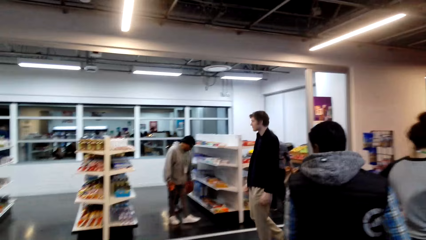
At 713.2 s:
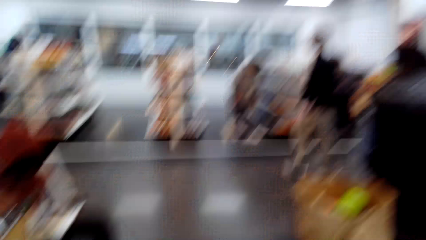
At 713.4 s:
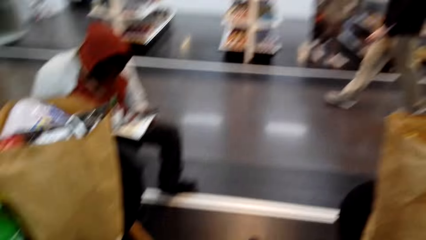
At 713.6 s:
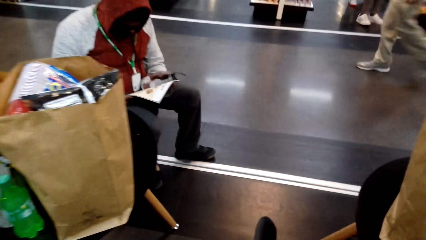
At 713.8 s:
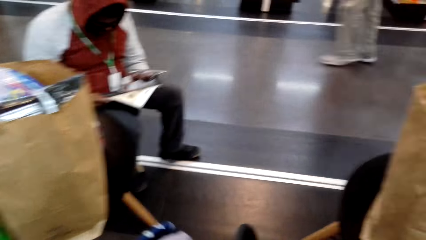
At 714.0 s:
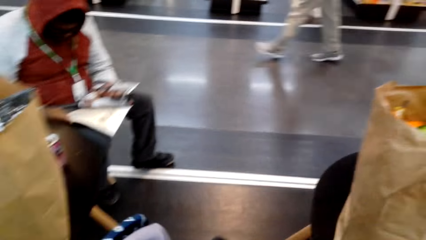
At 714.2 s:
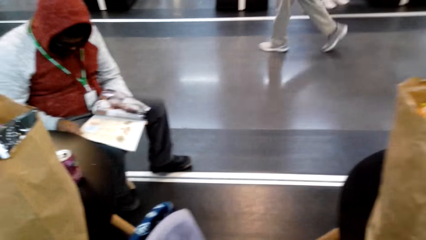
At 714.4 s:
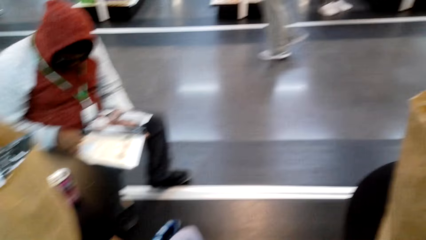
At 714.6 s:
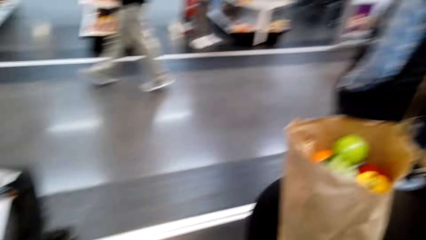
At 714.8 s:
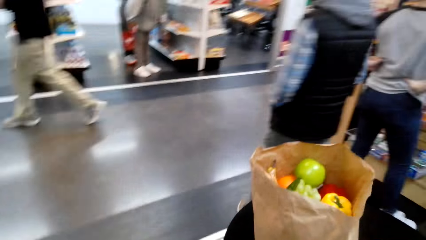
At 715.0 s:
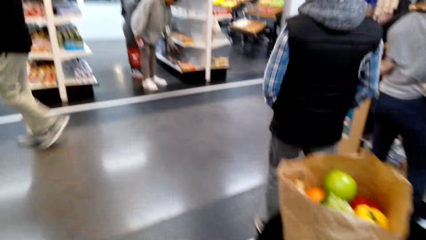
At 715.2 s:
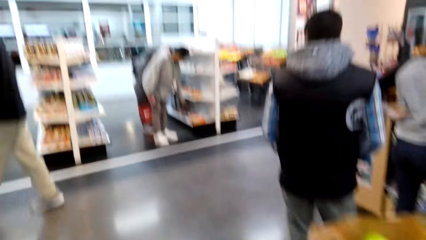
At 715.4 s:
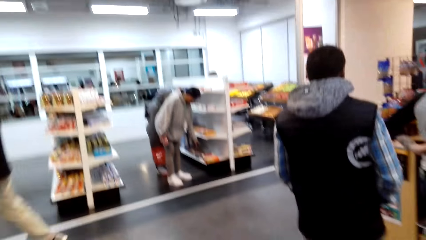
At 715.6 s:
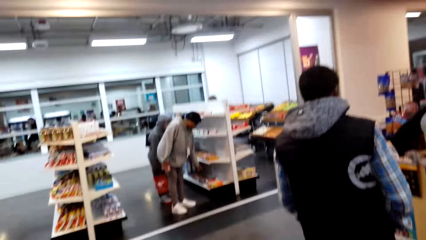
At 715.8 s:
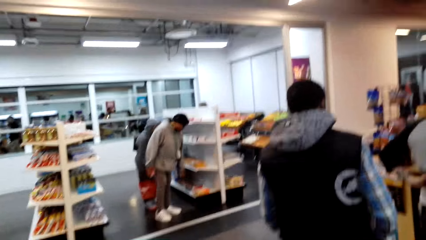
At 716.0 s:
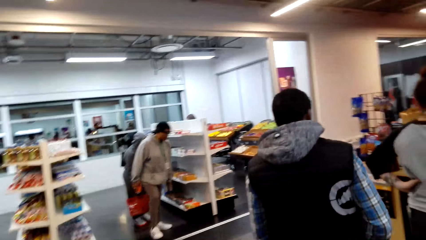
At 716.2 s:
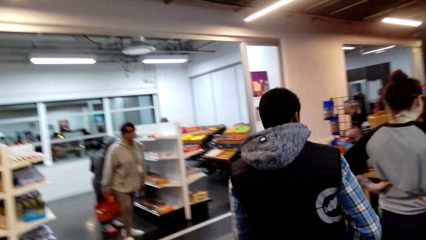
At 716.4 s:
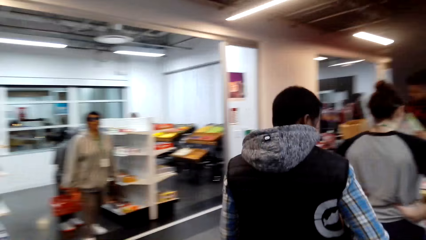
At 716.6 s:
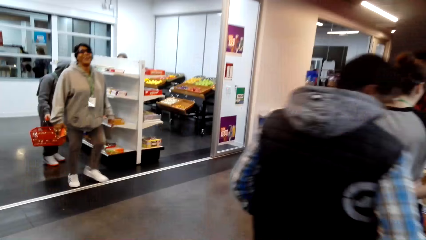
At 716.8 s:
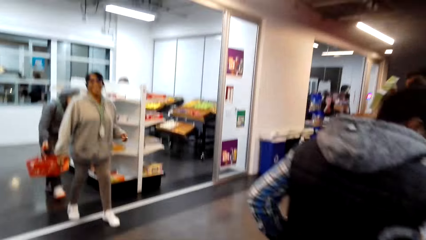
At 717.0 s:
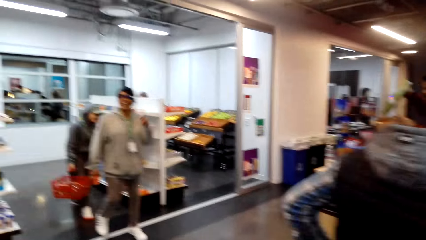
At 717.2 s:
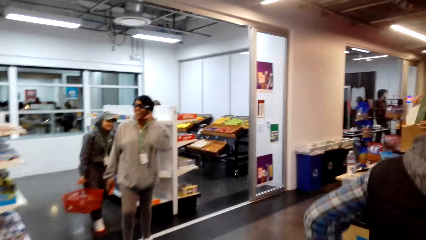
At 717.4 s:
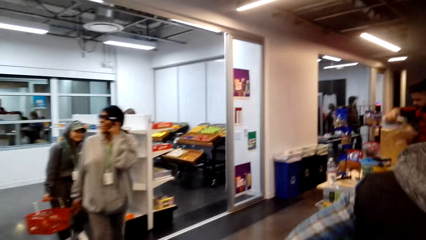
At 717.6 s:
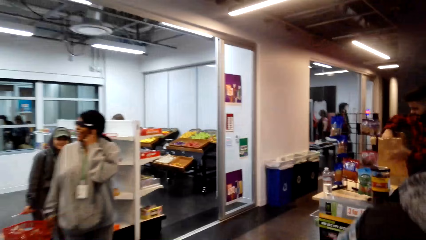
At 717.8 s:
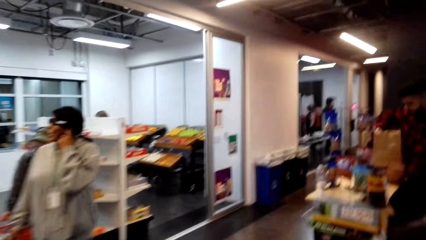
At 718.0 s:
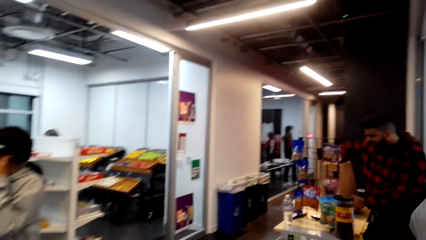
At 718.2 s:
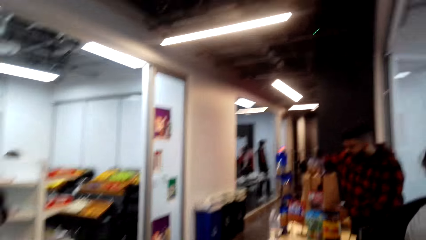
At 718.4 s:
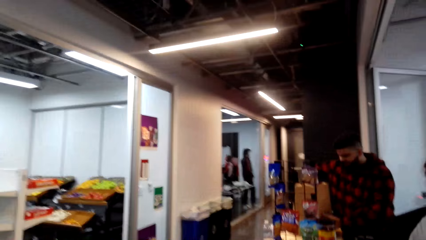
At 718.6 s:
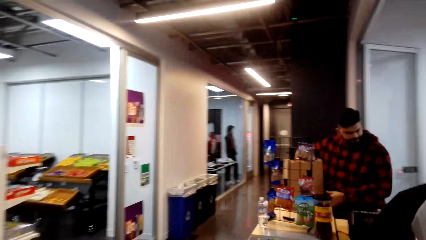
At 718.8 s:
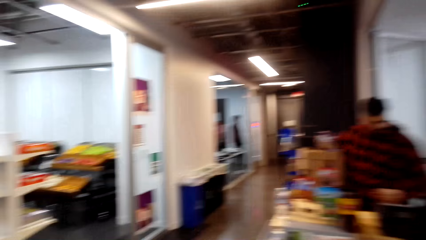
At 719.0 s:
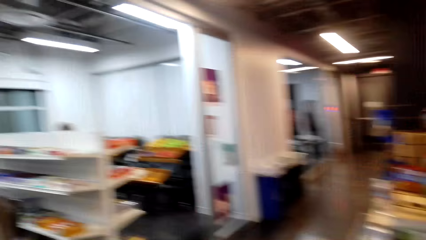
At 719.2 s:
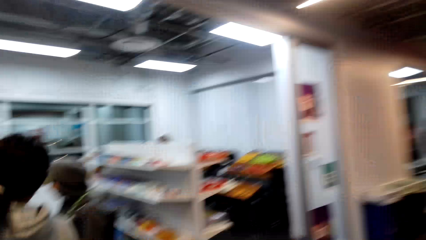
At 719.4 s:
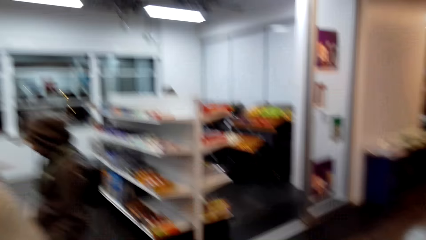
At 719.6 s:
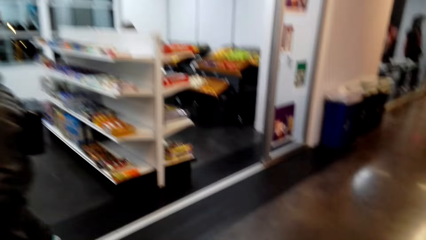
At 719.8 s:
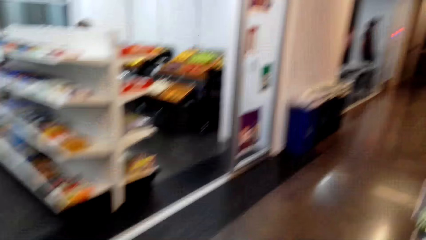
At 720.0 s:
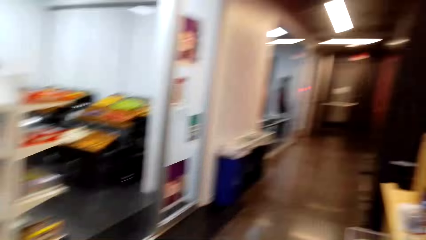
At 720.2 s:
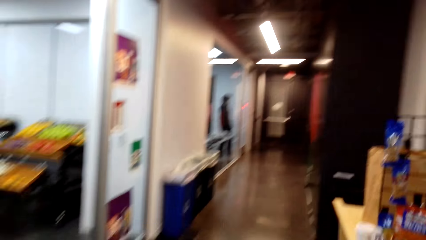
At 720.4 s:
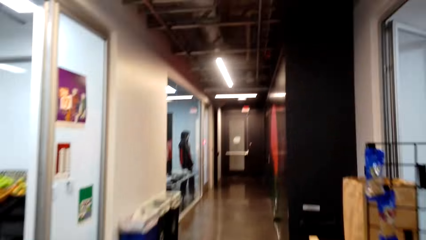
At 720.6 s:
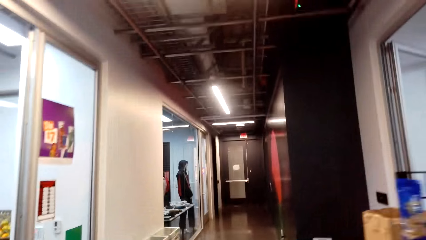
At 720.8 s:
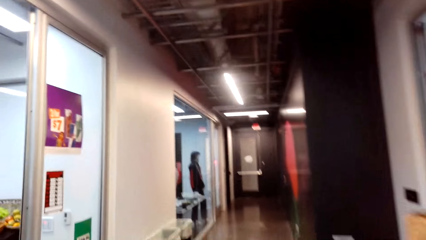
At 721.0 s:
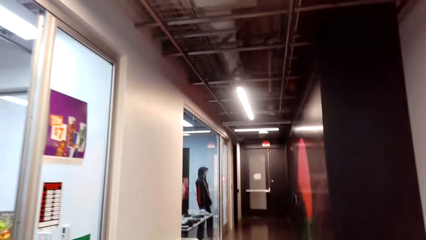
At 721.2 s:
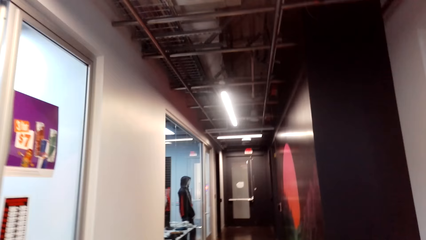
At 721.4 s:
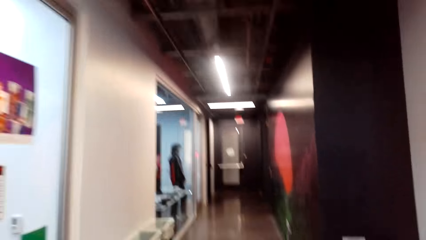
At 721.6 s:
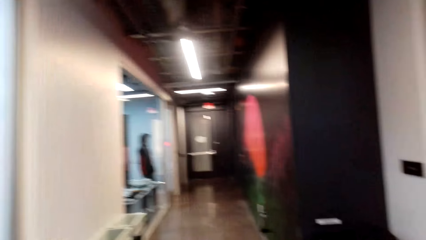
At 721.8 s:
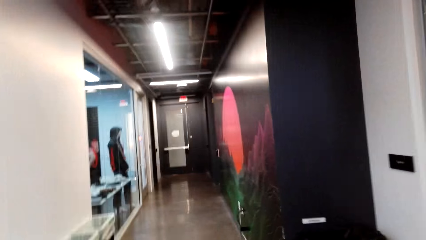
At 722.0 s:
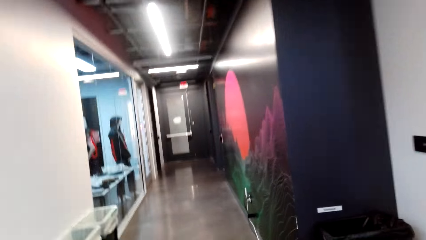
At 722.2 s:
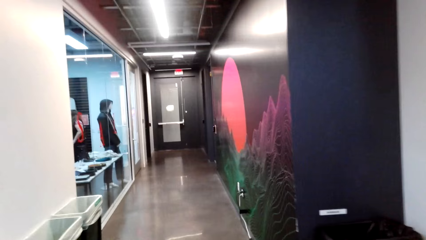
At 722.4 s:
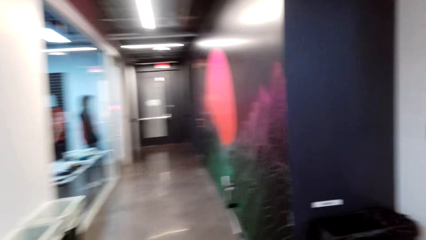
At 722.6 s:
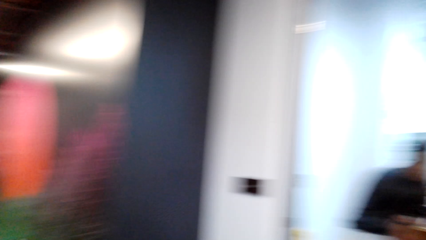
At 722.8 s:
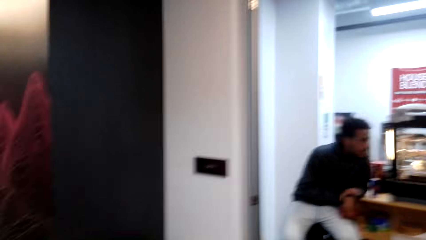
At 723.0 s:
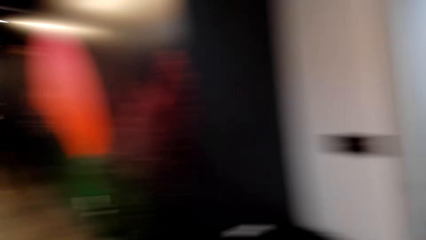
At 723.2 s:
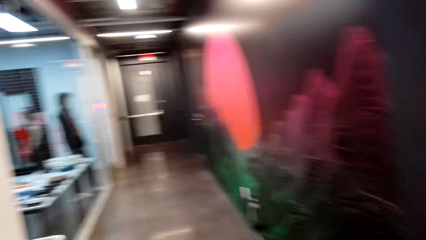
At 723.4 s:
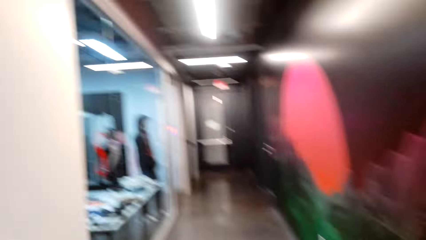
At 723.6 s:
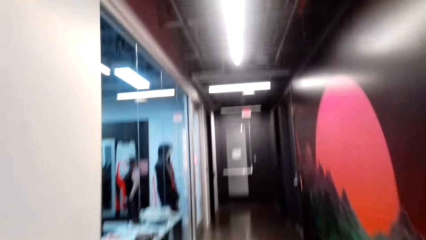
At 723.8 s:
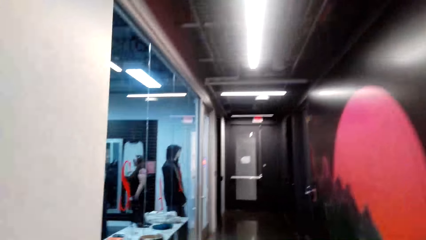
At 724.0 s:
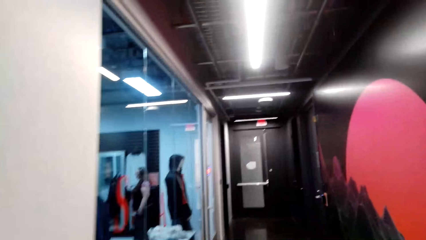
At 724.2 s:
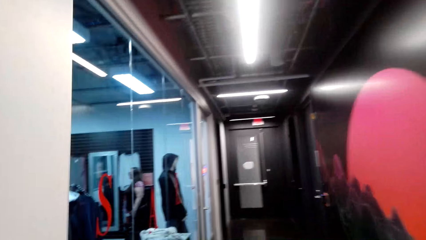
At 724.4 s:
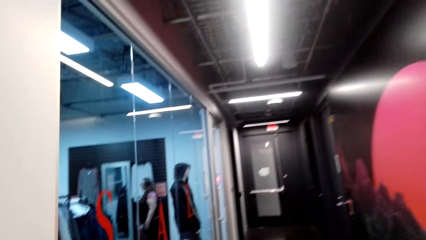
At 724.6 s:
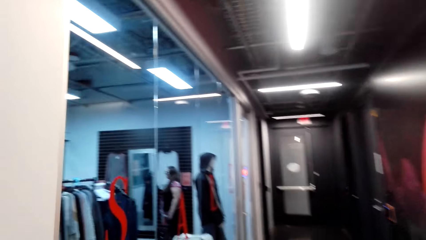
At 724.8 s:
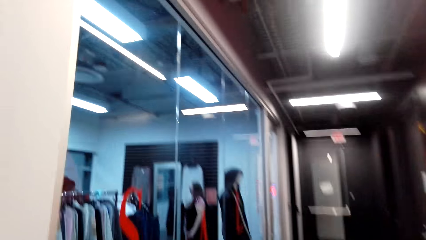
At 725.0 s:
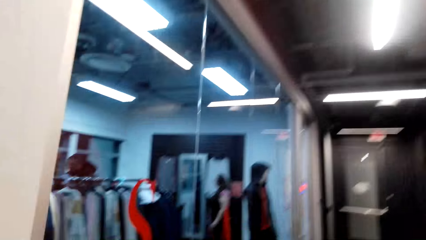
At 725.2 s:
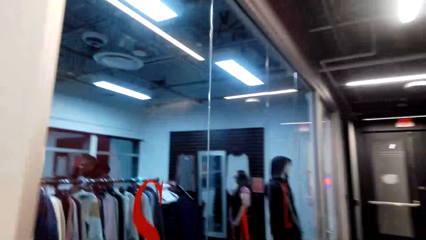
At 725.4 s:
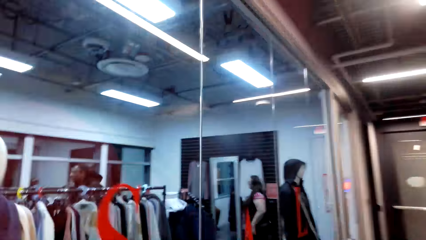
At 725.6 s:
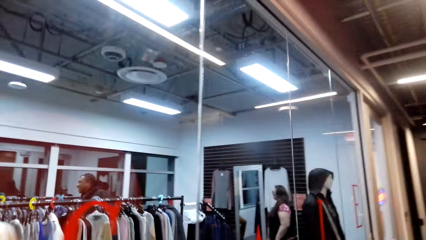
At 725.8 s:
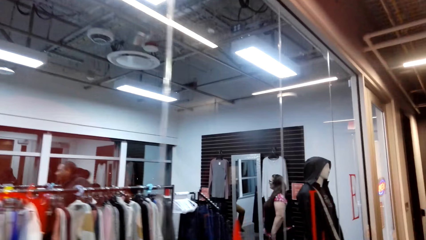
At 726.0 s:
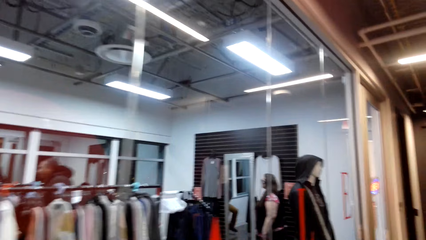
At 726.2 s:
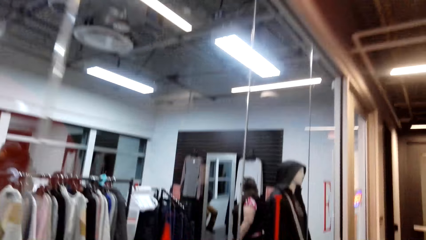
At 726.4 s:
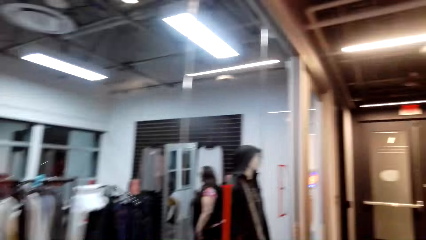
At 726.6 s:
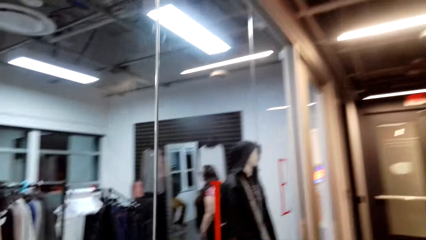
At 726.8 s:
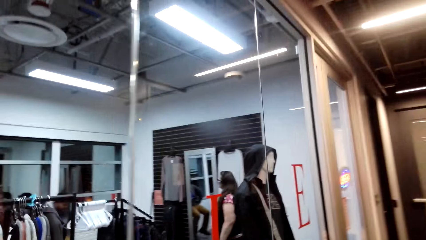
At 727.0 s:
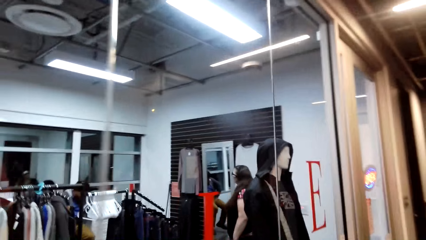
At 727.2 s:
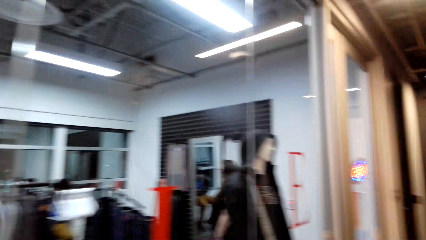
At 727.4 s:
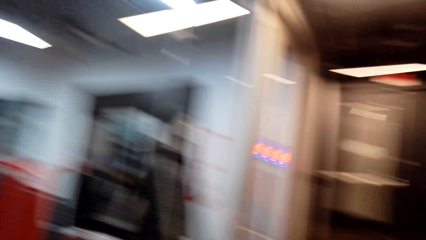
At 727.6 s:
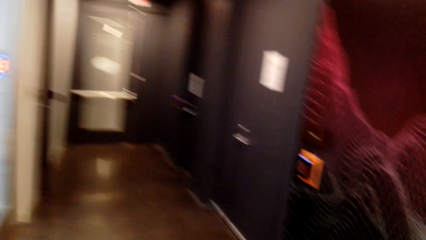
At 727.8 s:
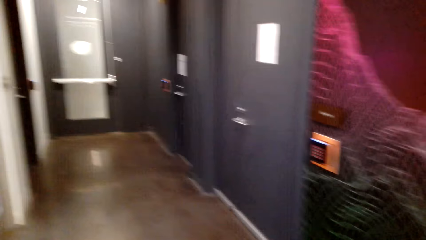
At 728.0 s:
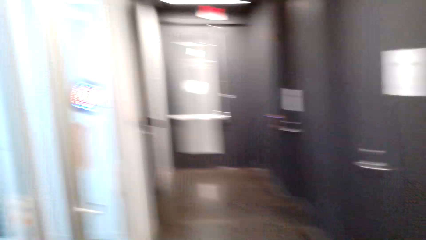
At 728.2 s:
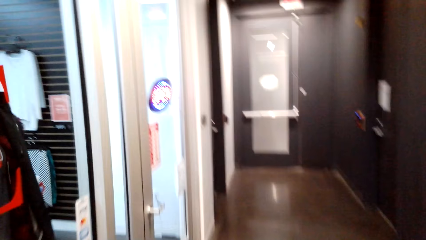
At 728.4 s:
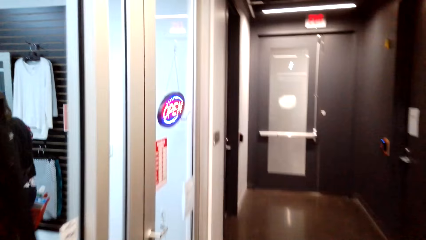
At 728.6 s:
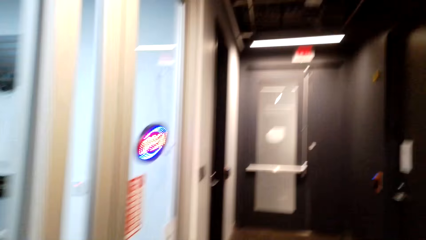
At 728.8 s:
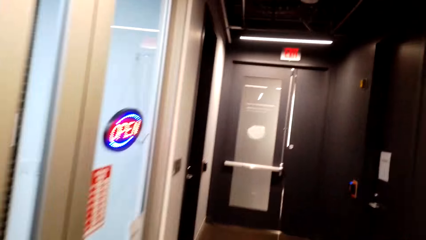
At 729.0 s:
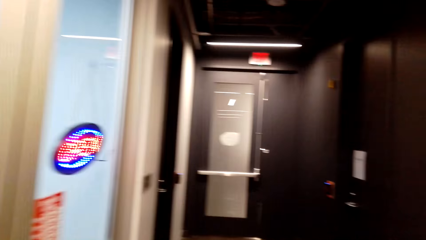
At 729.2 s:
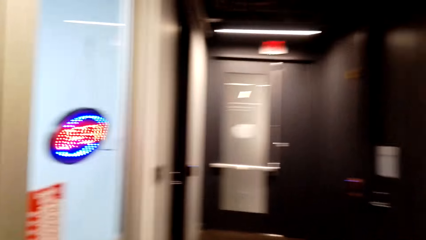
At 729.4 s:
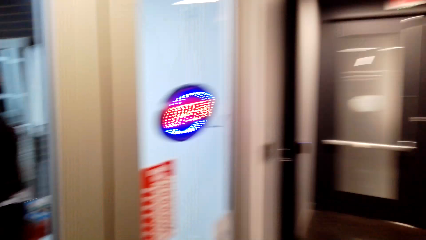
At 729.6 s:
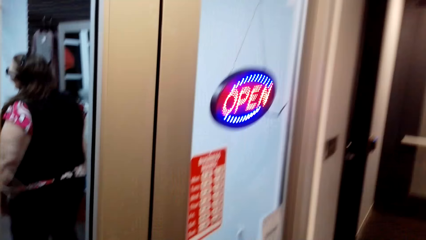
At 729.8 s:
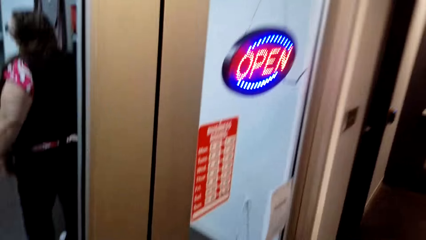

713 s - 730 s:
The camera wearer walks around.
